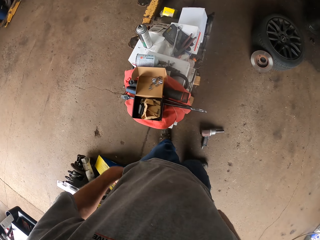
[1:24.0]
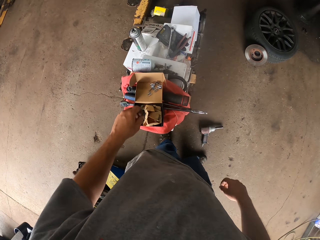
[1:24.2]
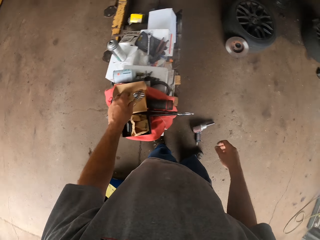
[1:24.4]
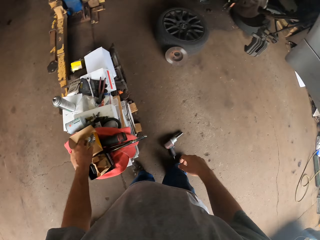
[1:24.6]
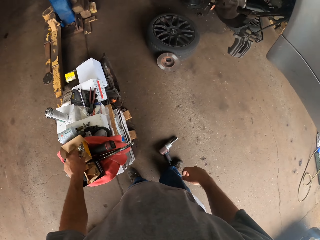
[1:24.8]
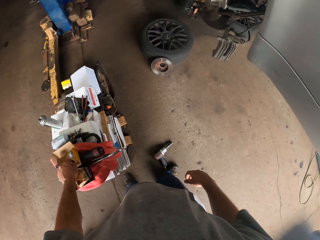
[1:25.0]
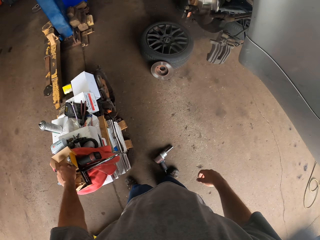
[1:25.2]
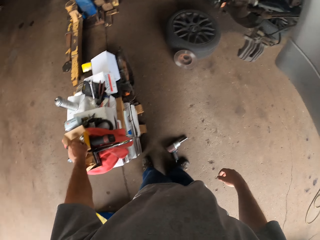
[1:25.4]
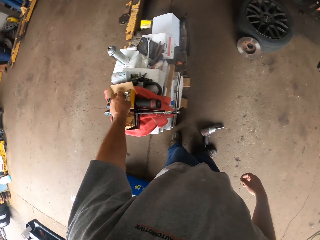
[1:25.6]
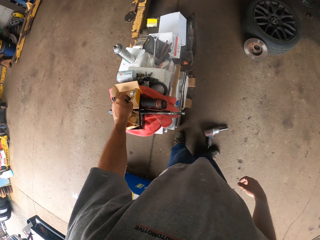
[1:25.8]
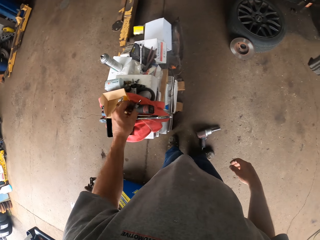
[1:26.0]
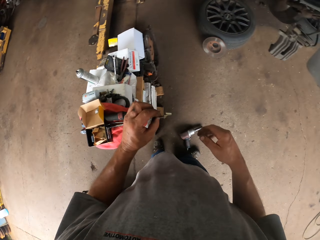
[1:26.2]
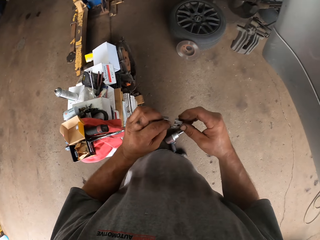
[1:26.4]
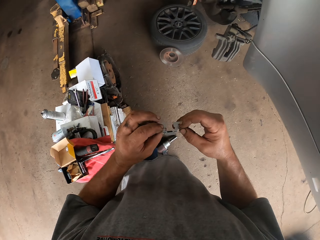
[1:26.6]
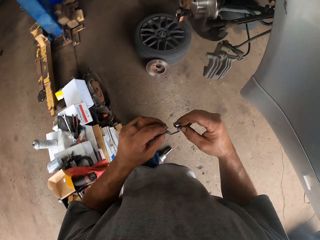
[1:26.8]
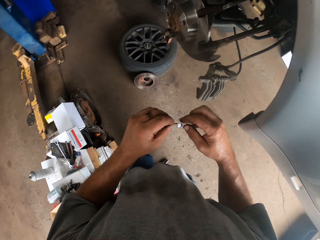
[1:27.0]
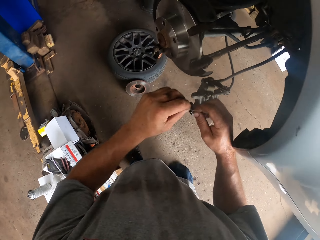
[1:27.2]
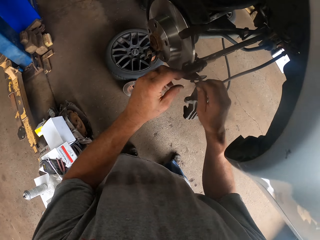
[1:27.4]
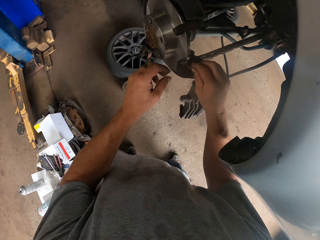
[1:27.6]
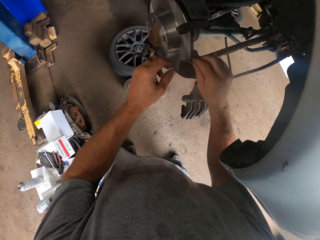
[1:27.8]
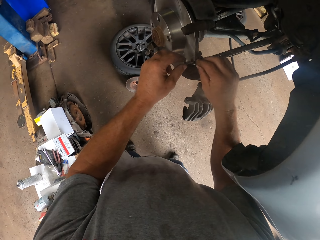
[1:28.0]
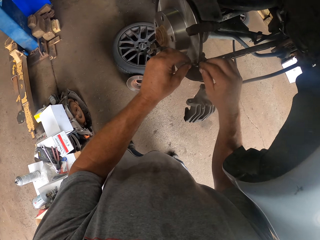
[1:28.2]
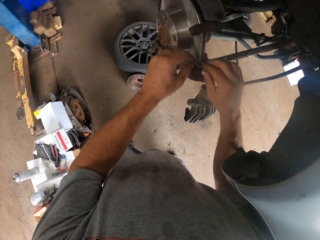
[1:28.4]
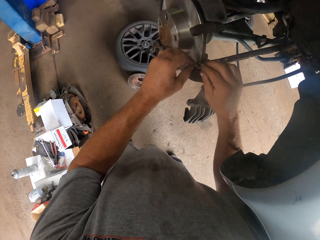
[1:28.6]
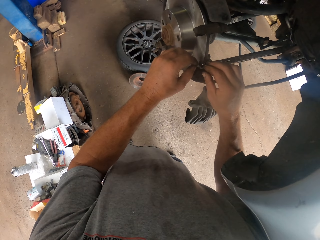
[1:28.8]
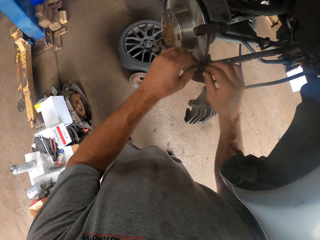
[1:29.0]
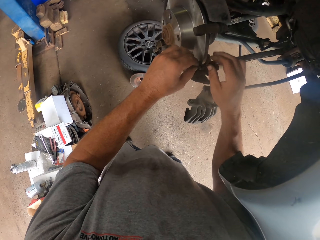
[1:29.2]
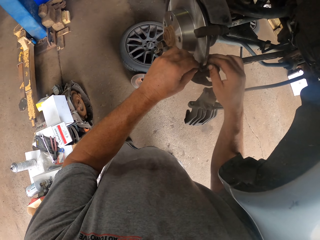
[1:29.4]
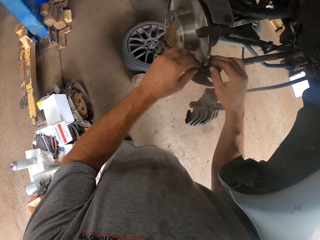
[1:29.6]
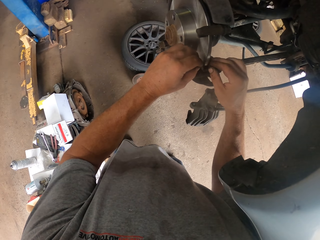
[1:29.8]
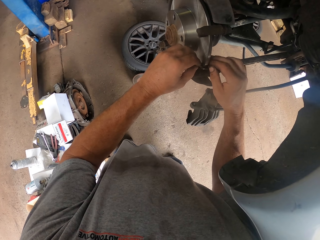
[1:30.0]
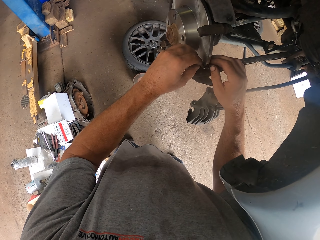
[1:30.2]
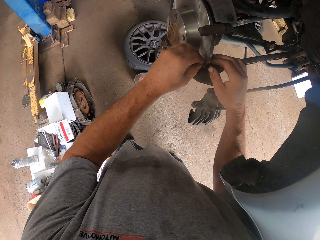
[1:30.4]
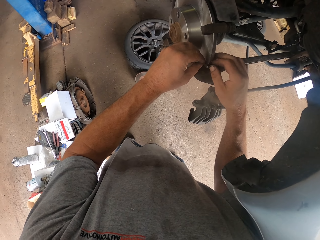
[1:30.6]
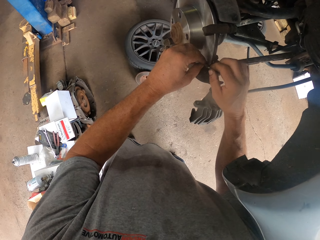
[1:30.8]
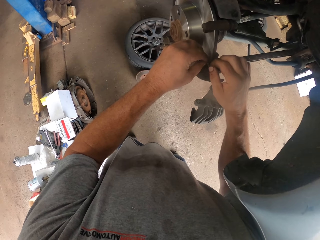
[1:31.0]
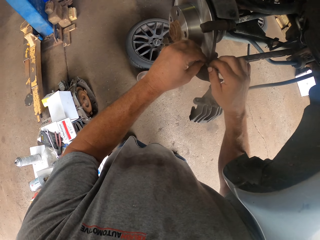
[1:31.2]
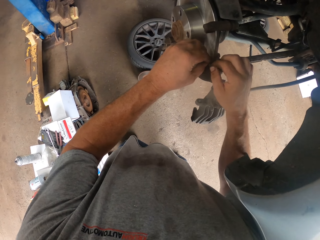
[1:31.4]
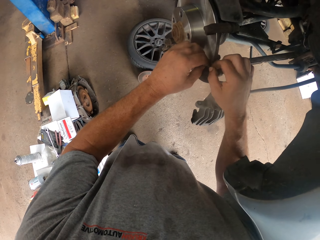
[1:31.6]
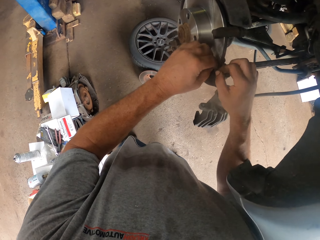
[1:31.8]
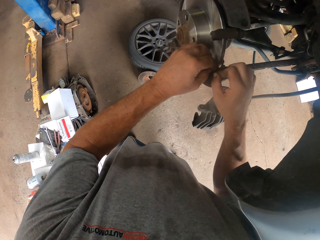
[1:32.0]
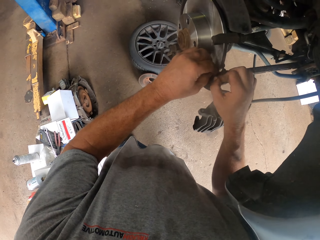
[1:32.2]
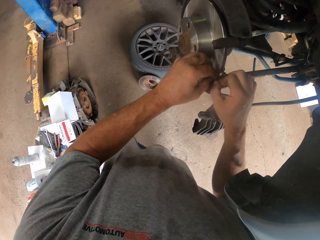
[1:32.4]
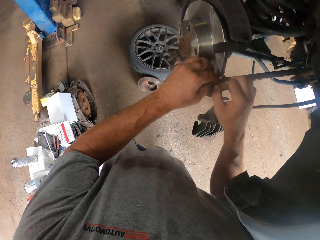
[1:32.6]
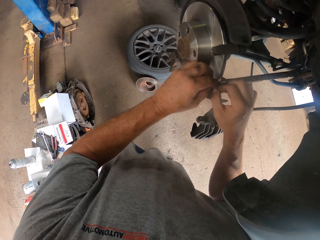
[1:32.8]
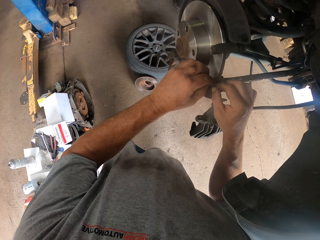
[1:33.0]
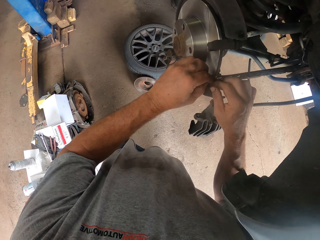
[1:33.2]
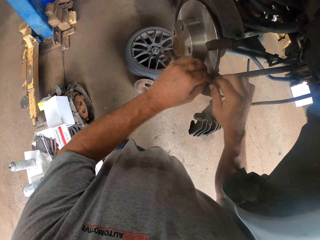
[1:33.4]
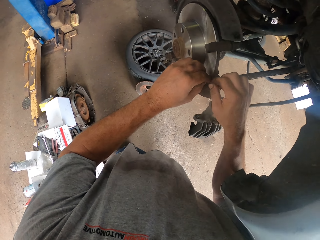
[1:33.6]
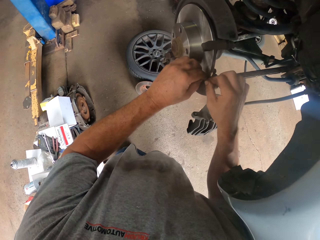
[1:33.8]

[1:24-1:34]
The camera wearer picks up something. They move around. They fix something on the wheel hub.

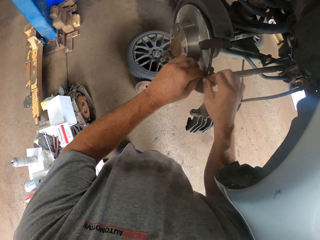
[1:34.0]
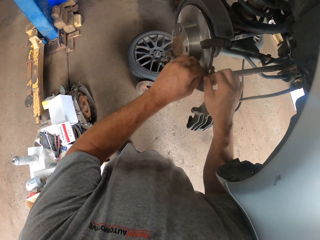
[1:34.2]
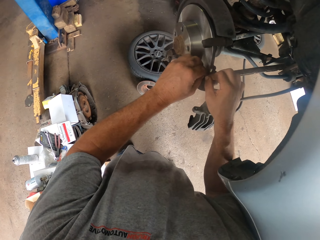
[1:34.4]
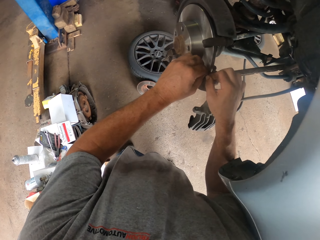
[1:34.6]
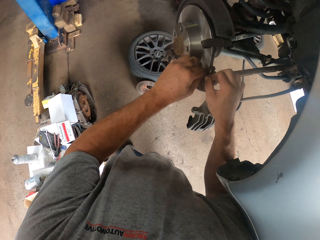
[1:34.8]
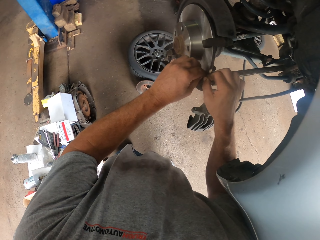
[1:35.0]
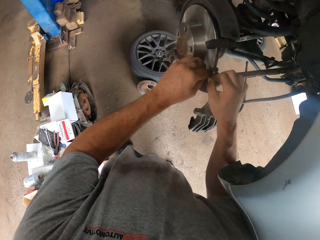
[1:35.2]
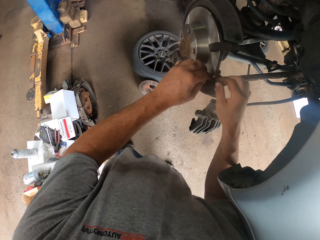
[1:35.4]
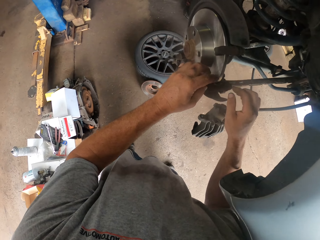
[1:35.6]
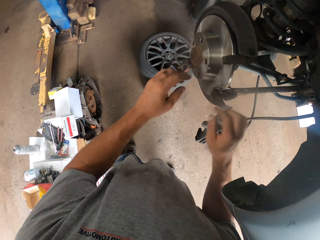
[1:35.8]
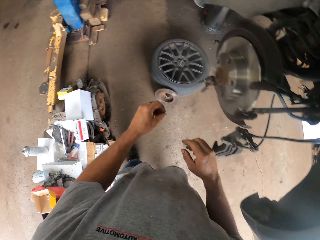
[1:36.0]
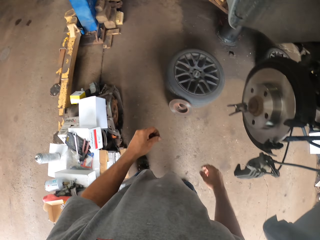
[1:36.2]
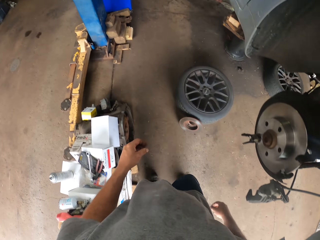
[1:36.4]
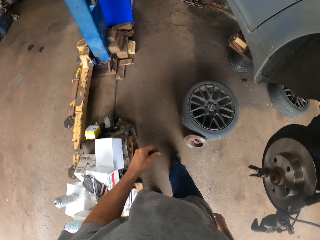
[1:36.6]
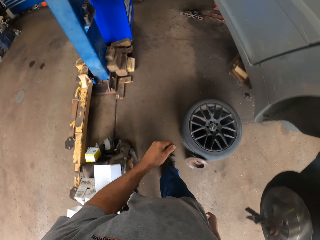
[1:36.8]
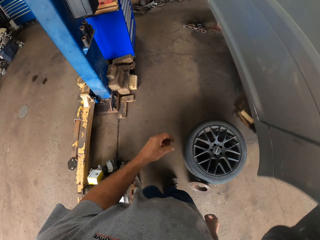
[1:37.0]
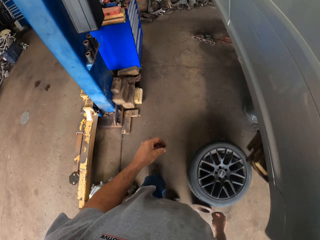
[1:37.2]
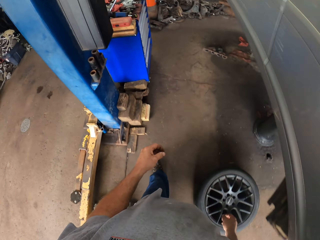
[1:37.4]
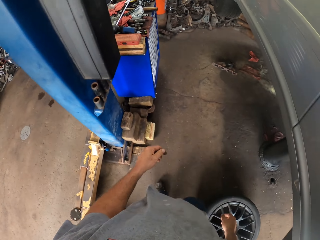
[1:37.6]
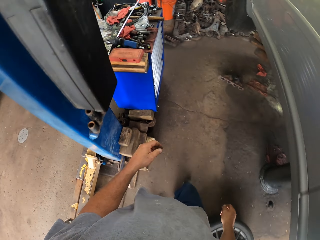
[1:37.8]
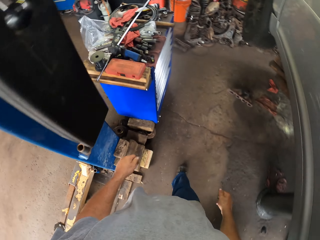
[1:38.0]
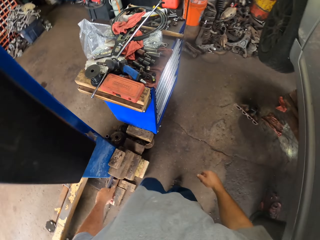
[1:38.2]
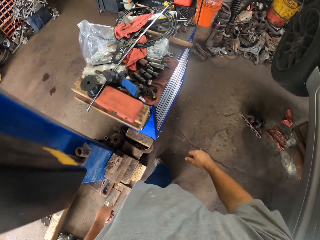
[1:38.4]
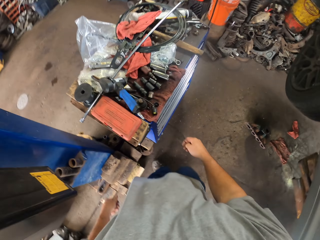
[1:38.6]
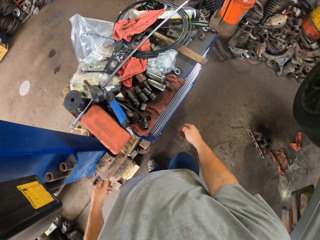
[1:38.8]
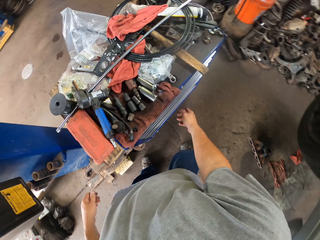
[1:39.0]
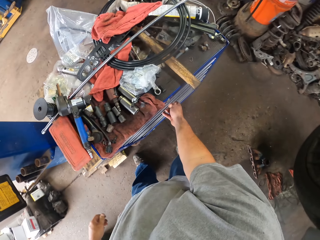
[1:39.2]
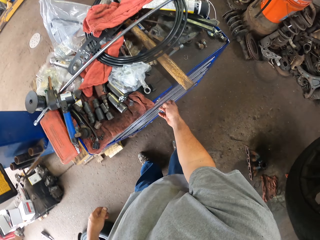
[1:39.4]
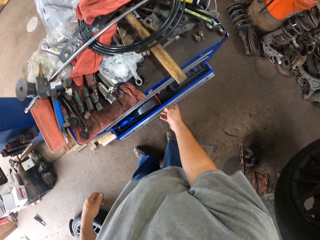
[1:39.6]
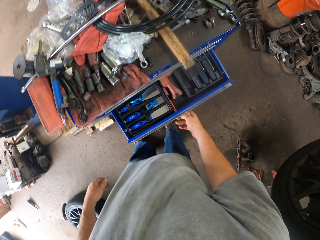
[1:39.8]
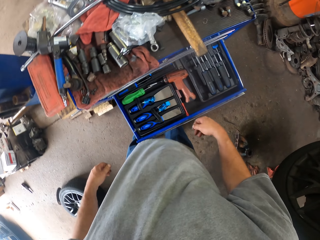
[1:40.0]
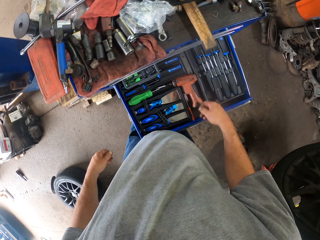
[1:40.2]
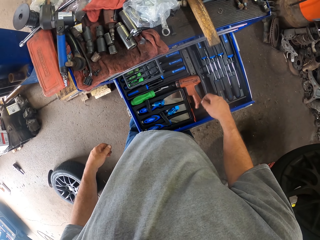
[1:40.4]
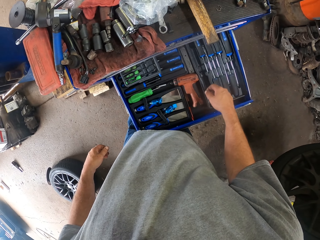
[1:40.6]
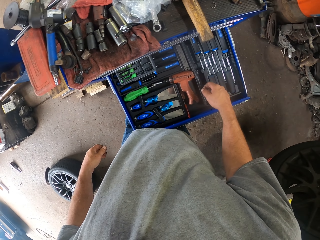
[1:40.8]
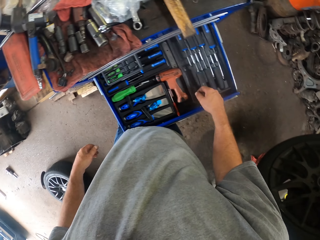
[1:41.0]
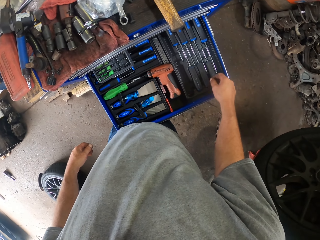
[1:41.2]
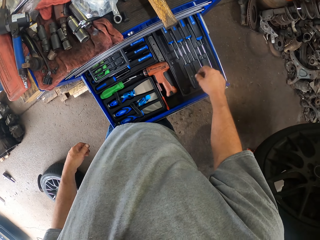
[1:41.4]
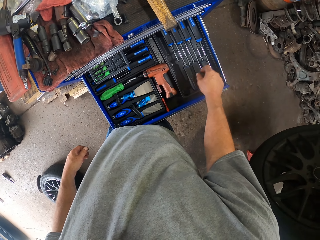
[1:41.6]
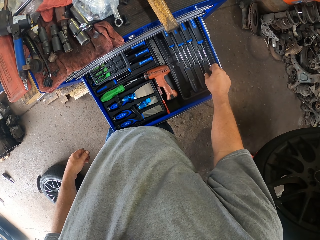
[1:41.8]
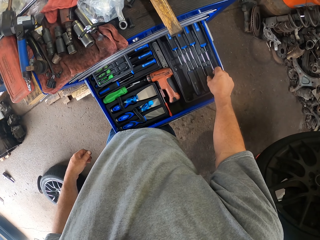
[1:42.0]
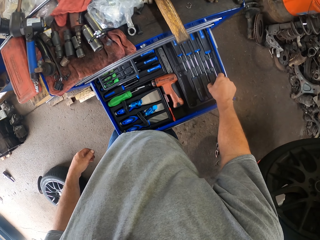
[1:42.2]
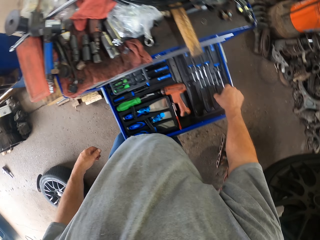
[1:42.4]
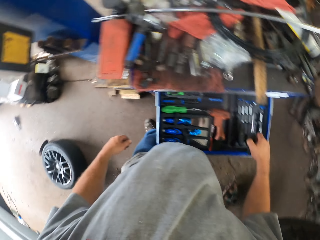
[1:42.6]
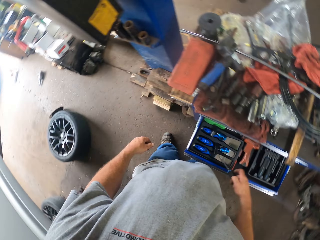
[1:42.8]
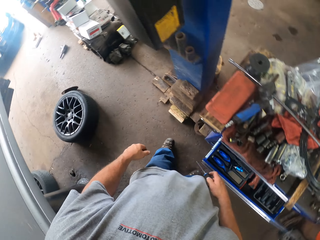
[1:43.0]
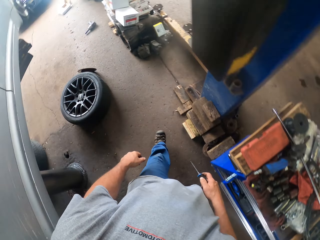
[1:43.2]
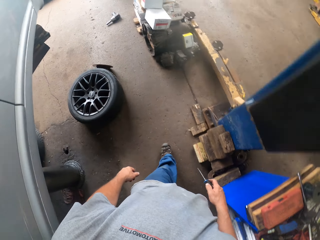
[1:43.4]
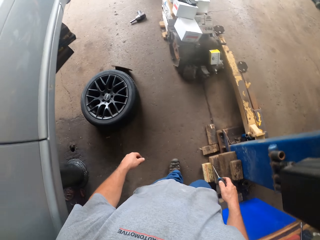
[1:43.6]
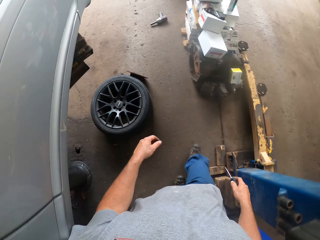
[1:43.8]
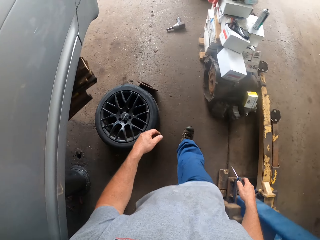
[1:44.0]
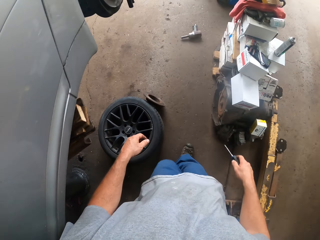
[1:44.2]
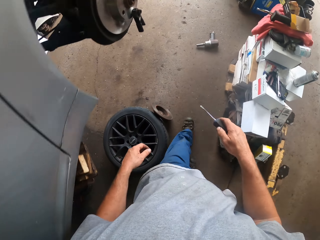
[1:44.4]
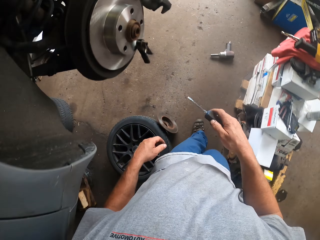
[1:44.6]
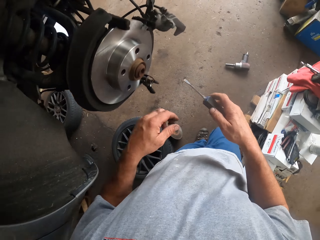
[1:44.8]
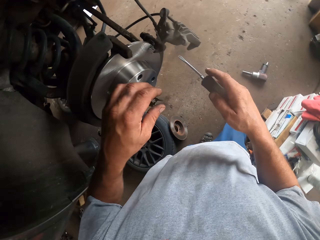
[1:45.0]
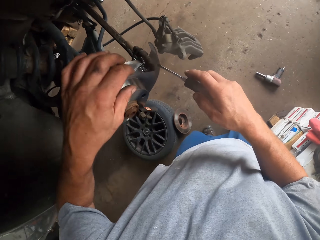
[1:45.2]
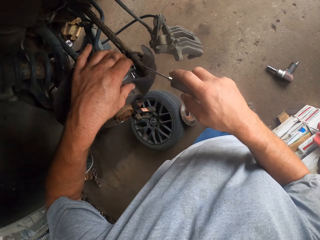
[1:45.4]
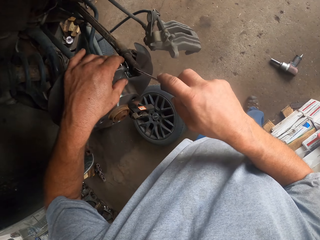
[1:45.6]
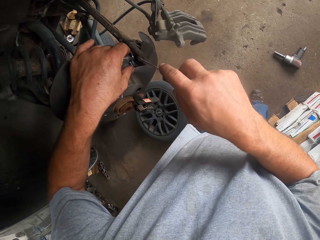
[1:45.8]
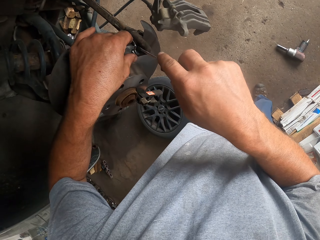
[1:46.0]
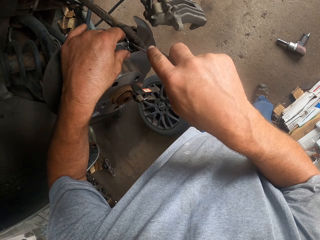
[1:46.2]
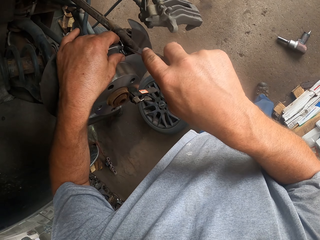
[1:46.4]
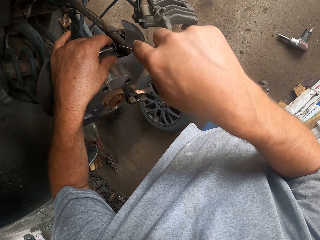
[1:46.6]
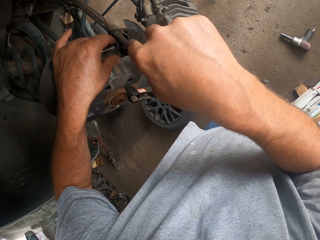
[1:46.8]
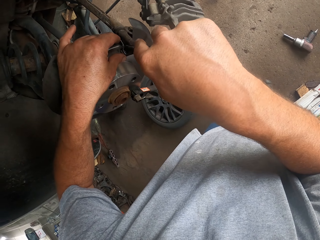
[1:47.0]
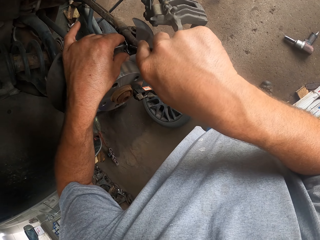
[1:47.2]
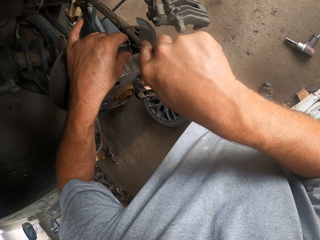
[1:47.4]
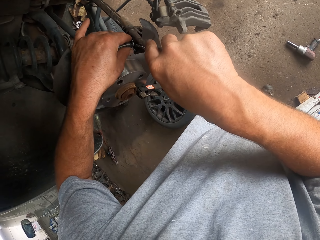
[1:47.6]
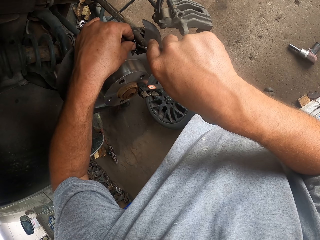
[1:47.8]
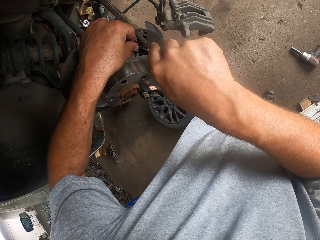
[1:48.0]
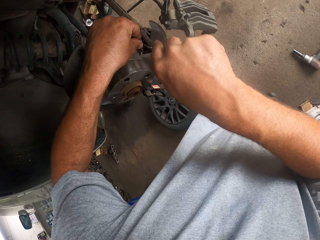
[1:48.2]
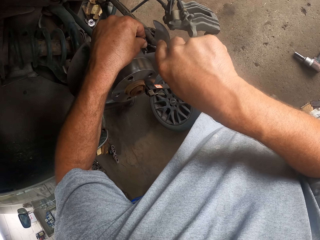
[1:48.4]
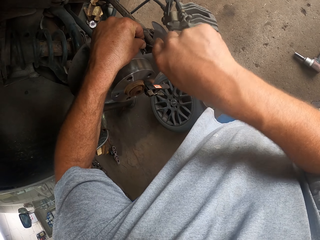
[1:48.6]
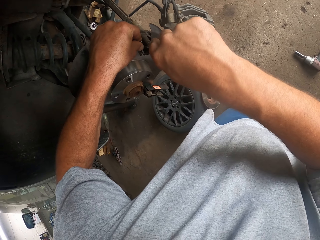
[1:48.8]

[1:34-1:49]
The camera wearer moves hands away from the wheel hub. They move around, open a tool drawer, take a screwdriver, and move around. They use the screwdriver to tighten something. They fix something on the wheel hub.
